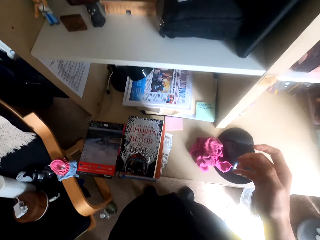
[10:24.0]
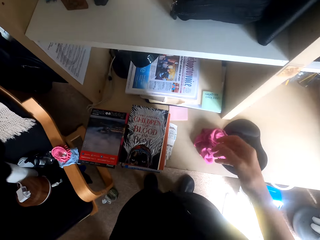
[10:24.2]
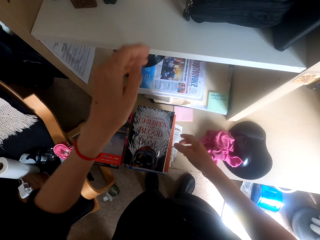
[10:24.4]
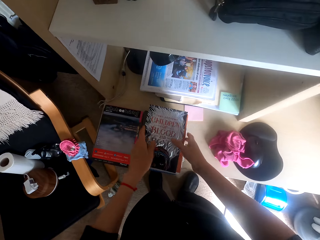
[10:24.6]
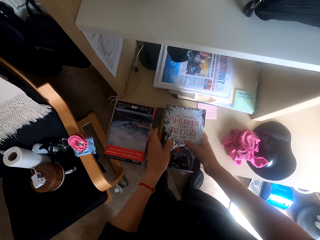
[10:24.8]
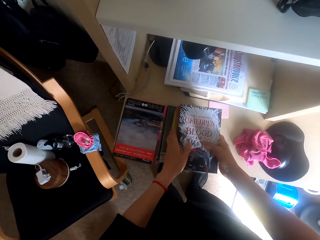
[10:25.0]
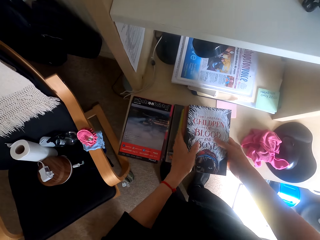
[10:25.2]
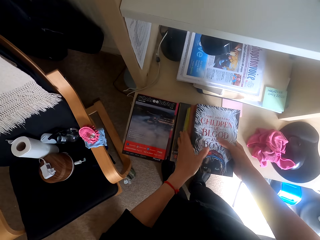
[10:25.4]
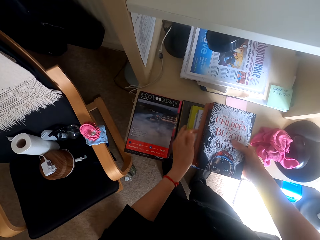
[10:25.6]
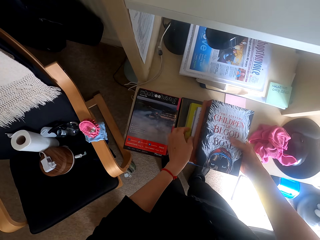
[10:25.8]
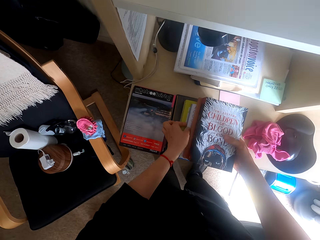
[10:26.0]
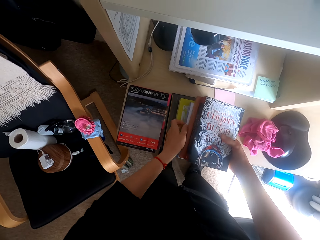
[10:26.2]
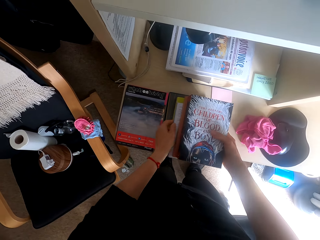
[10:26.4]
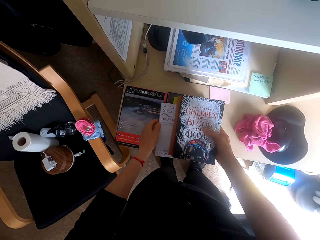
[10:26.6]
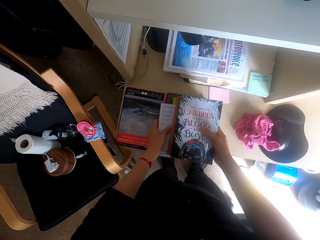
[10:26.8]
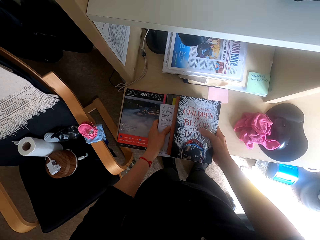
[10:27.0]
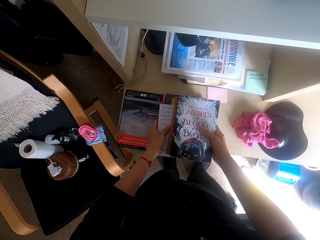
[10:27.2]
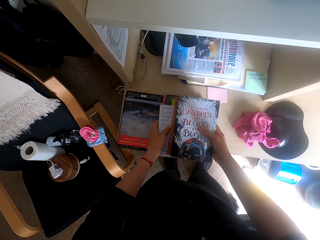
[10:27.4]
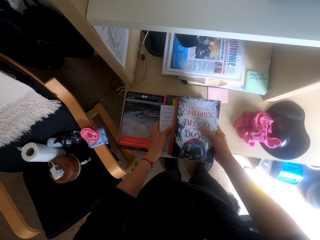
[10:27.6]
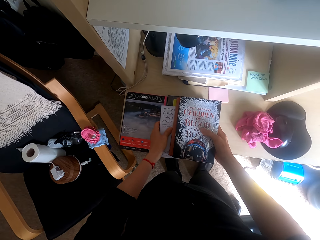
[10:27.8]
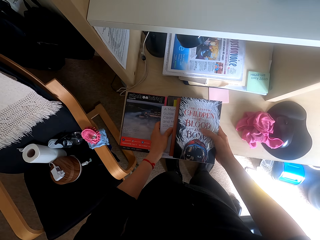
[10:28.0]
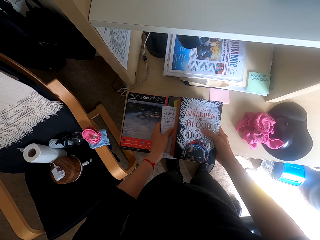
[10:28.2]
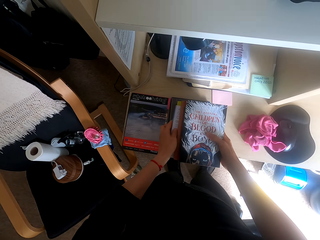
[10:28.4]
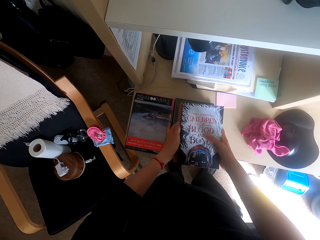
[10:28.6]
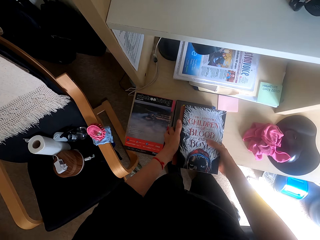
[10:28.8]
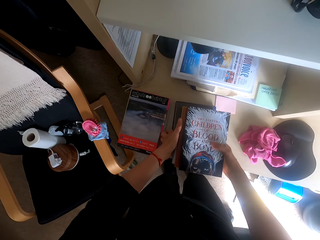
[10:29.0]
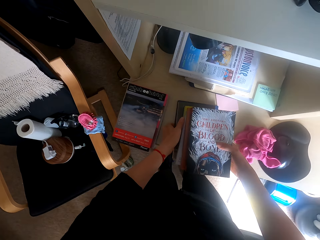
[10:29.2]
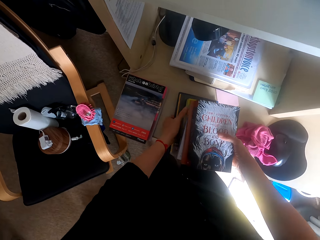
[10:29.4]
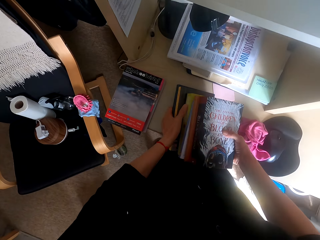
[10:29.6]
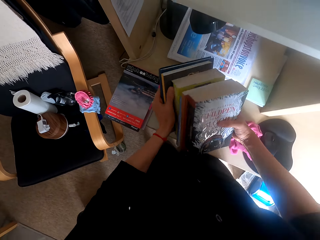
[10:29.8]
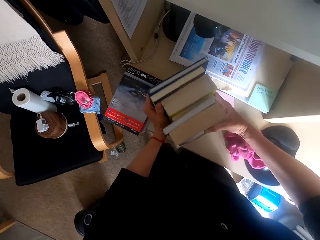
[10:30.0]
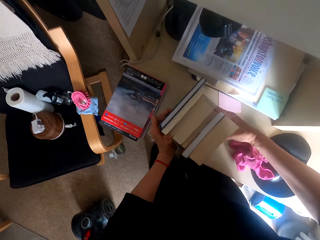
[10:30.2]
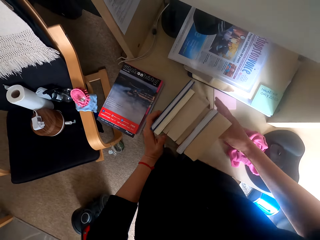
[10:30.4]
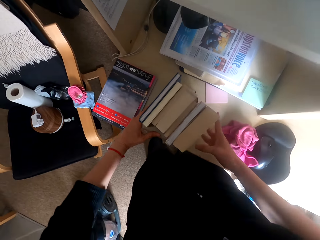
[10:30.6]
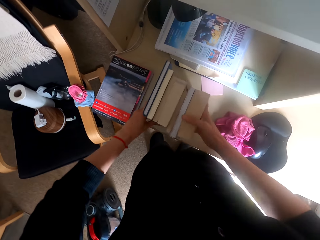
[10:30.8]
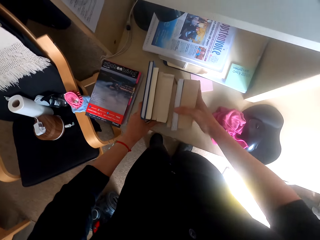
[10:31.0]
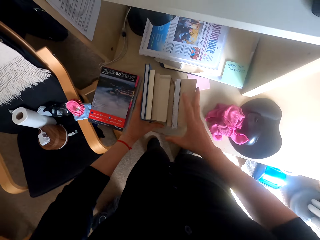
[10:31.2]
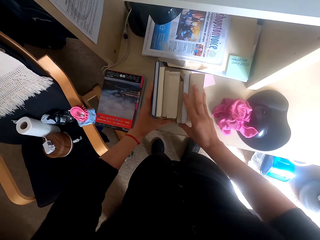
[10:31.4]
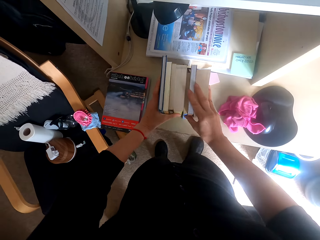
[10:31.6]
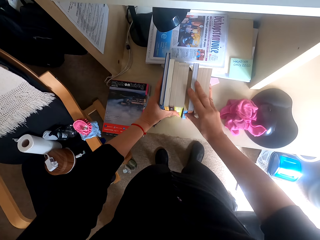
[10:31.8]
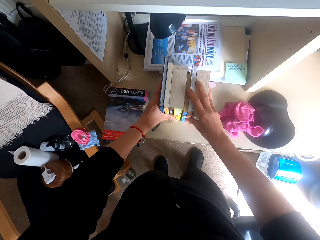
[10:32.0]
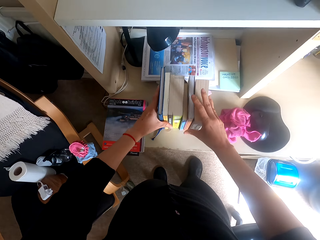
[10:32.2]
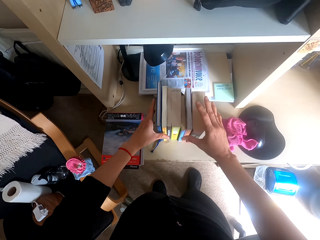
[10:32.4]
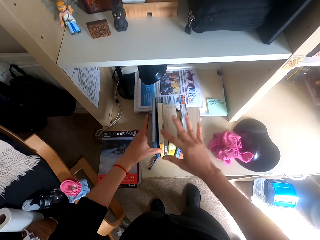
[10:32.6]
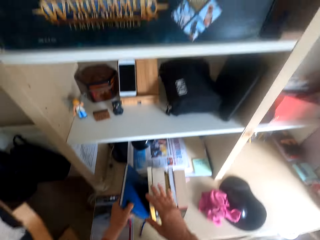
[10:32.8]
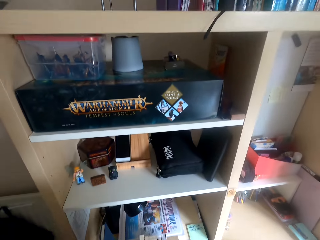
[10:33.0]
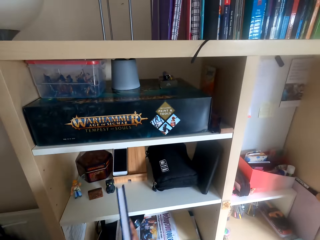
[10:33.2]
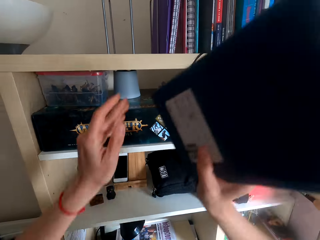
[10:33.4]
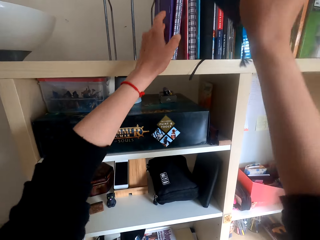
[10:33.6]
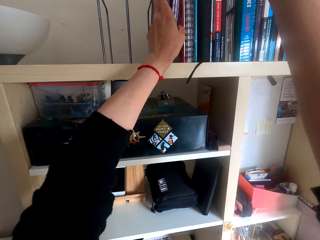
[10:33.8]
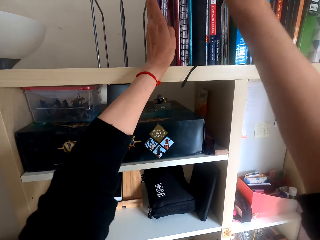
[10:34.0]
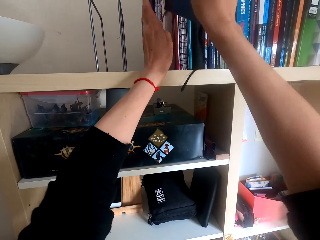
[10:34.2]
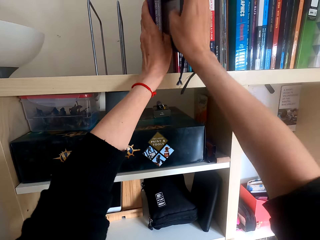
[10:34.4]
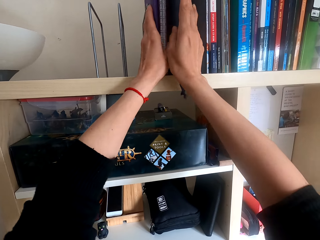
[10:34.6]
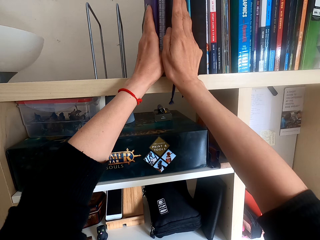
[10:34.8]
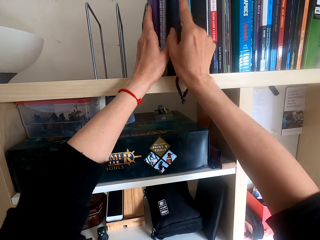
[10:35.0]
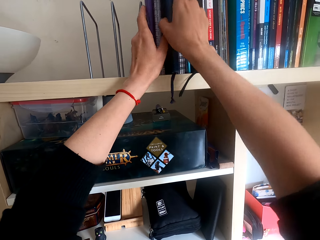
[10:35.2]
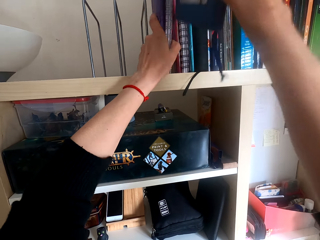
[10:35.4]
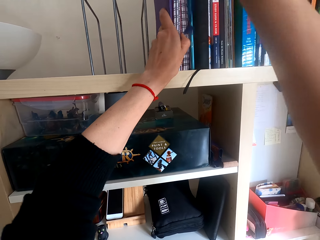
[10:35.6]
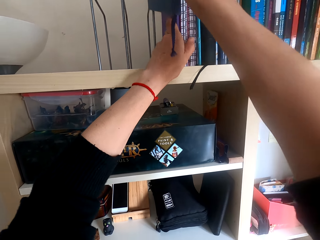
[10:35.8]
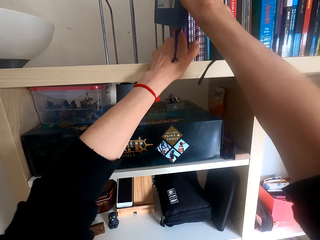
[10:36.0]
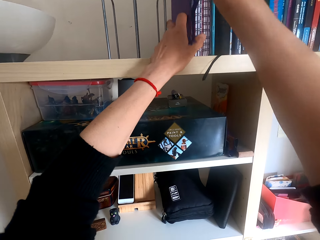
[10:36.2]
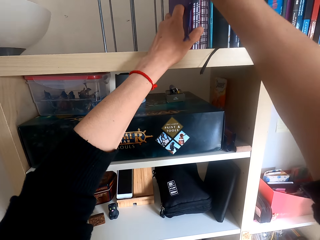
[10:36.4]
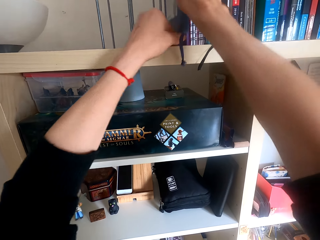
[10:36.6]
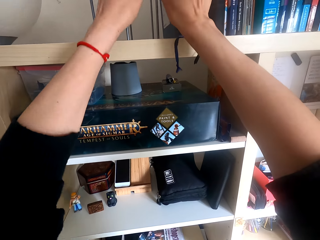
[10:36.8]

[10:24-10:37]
The camera wearer picks books or novels on a shelf. They pull a paper from the novels. They read on the paper. They pull the paper in the novels. They lift the novels. They align the books on the shelf. They pick a novel. They hold the files on the shelf. They place the novel on the shelf.

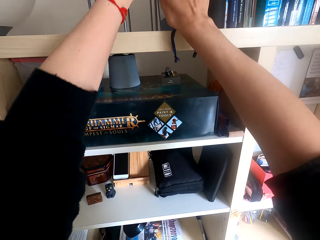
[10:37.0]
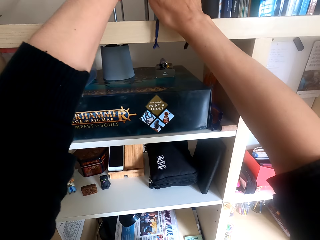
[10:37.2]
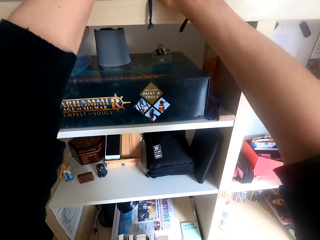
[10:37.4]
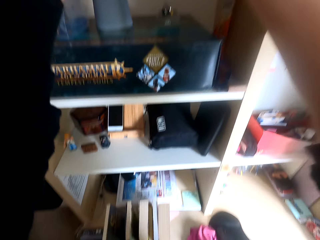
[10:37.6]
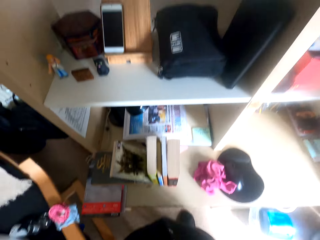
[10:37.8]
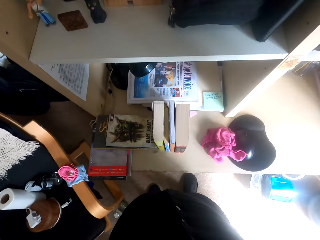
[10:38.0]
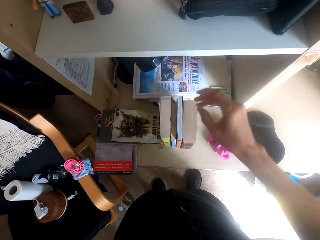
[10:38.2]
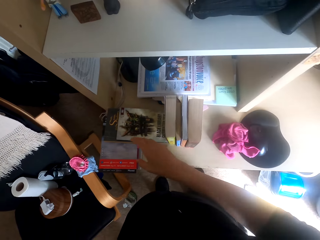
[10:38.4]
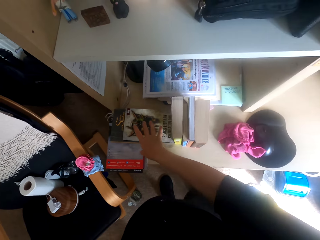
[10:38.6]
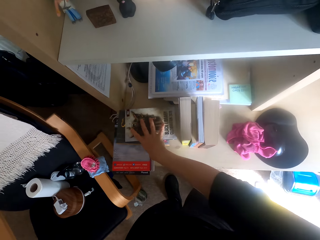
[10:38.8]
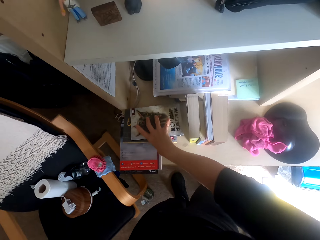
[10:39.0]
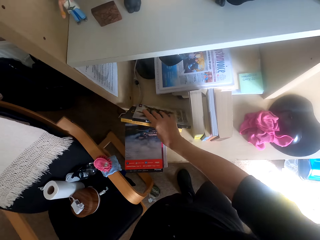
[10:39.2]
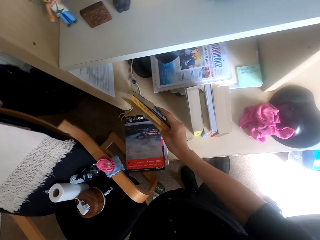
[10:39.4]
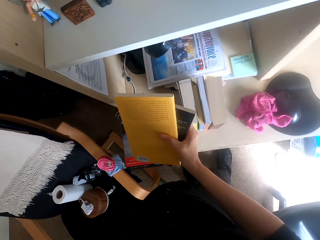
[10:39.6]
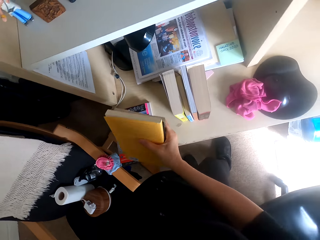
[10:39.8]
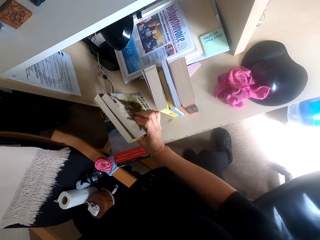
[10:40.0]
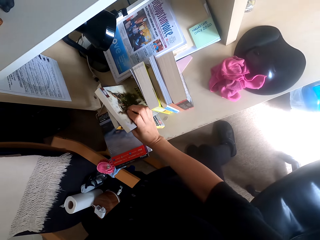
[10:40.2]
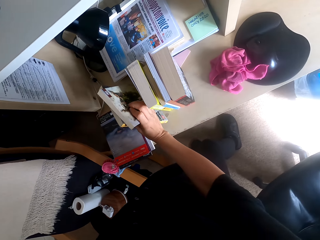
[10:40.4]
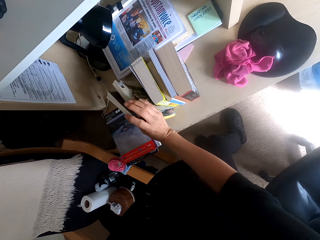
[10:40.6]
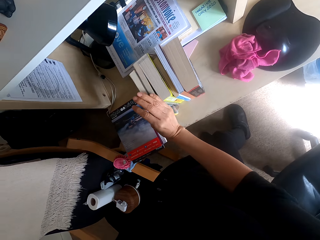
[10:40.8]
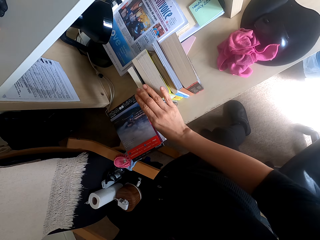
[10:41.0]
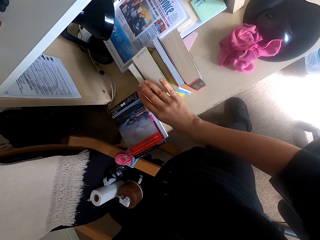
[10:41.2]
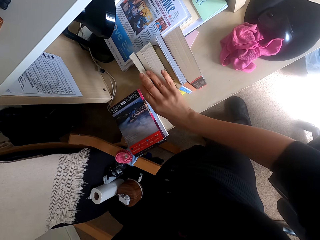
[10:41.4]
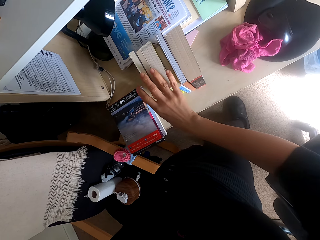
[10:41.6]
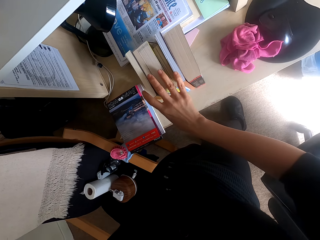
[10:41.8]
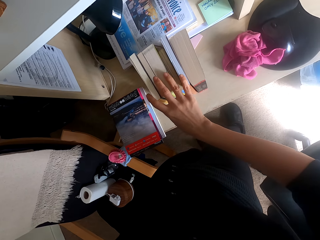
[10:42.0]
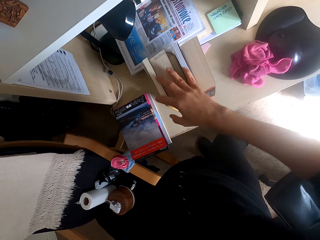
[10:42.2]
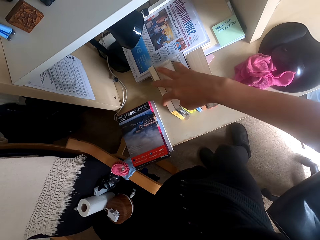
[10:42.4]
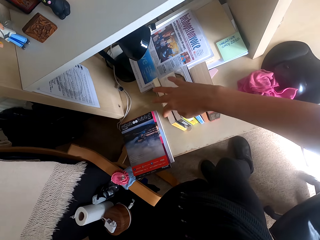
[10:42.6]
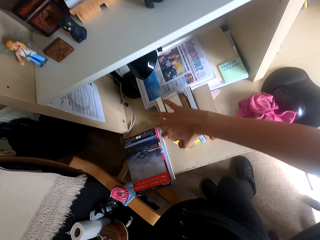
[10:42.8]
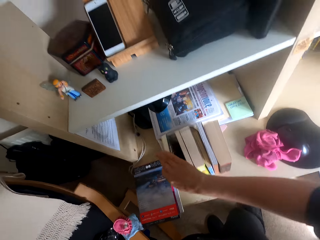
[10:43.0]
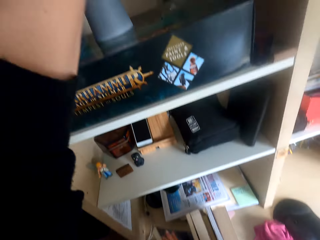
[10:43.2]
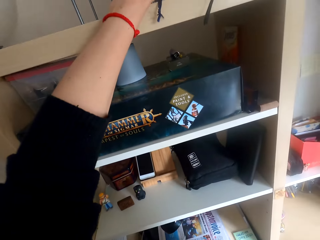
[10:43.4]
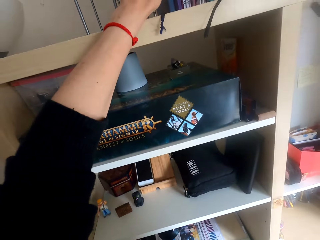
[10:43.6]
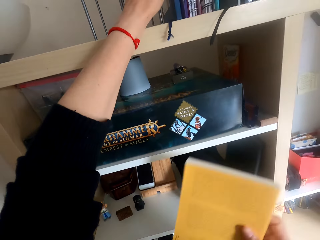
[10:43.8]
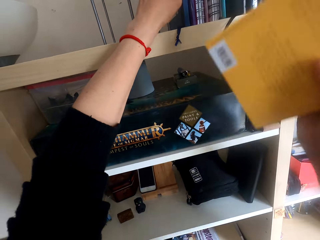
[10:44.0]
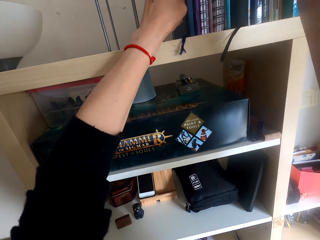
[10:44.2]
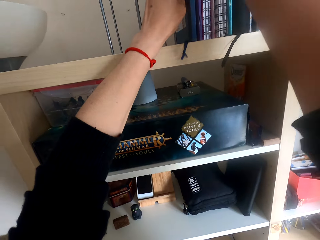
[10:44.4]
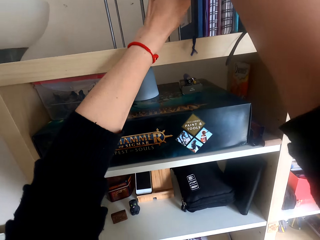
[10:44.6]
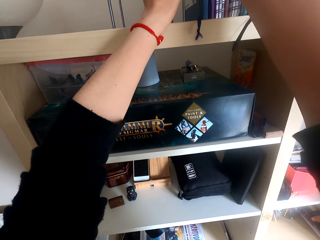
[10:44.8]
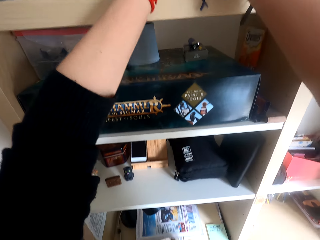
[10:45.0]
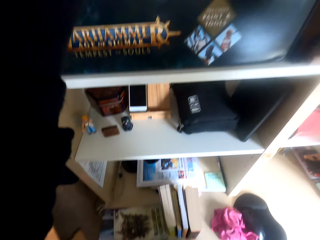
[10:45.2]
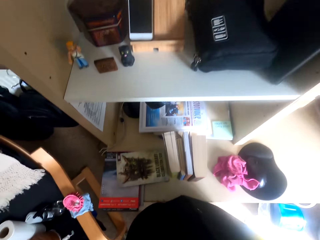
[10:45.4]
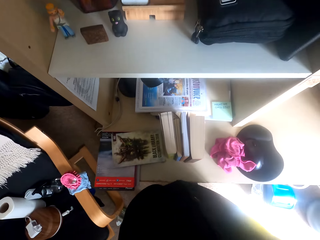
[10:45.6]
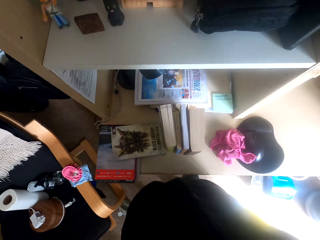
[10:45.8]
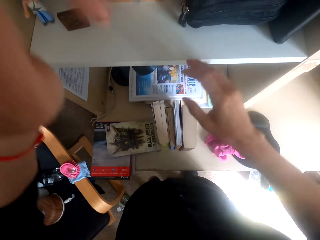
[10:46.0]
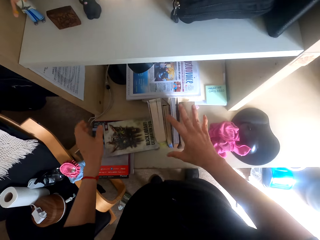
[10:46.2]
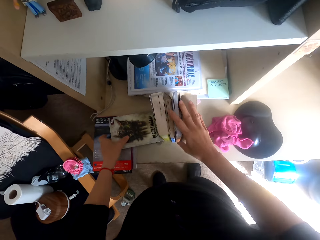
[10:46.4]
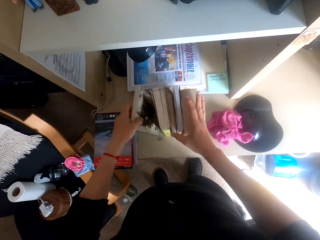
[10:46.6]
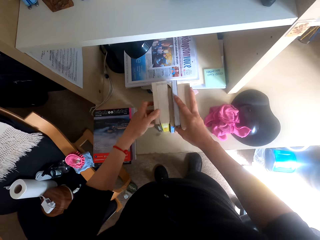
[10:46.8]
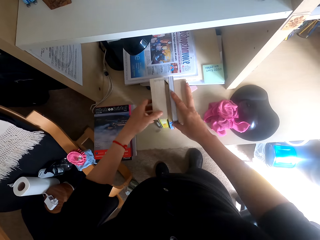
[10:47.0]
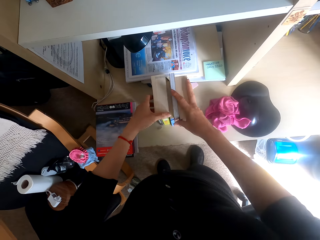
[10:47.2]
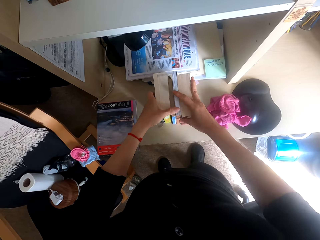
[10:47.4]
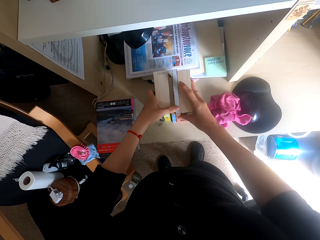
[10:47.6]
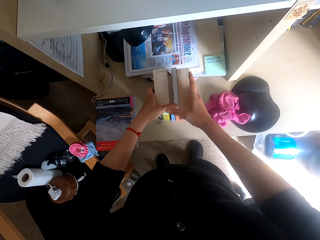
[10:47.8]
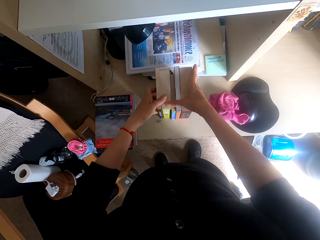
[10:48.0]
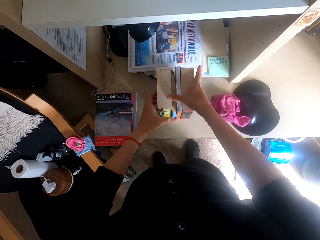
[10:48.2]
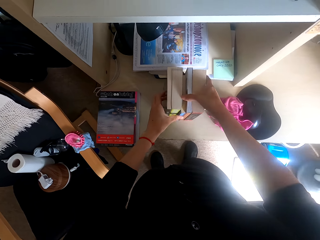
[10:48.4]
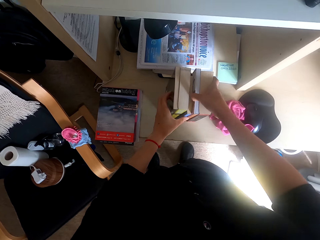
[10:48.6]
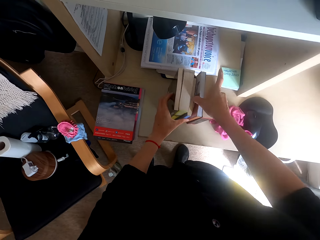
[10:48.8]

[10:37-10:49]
The camera wearer picks up a book or novels on a shelf. They place the novels on the table. They pick up a novel and place the novel on the shelf. They align the books on the shelf. They hold the novels.
